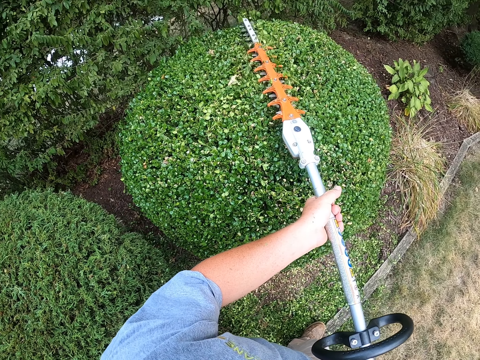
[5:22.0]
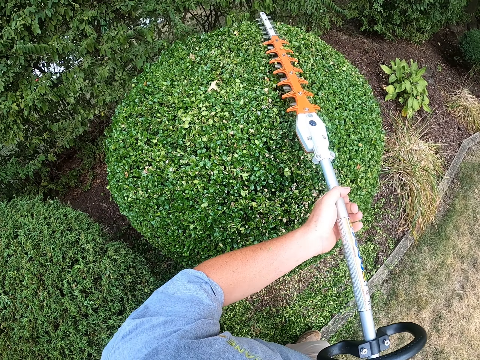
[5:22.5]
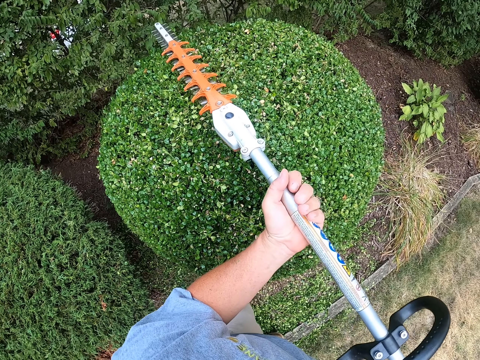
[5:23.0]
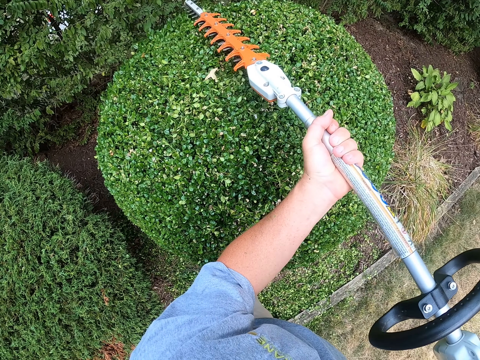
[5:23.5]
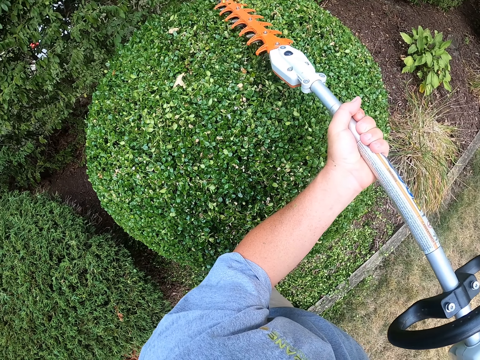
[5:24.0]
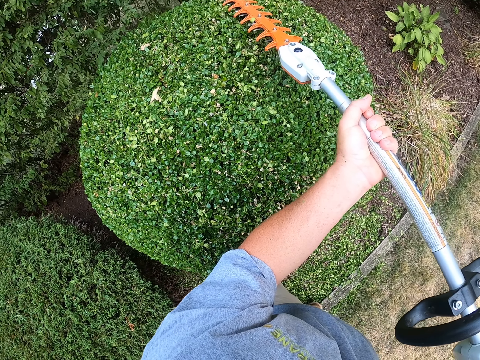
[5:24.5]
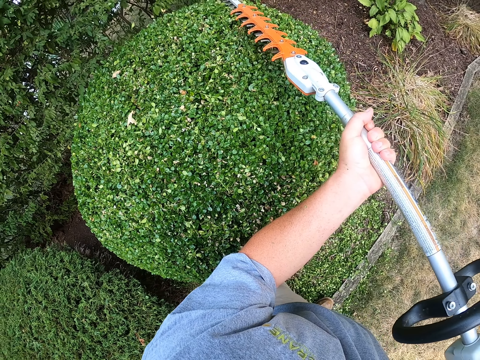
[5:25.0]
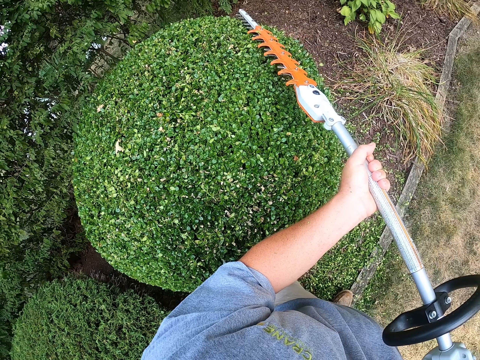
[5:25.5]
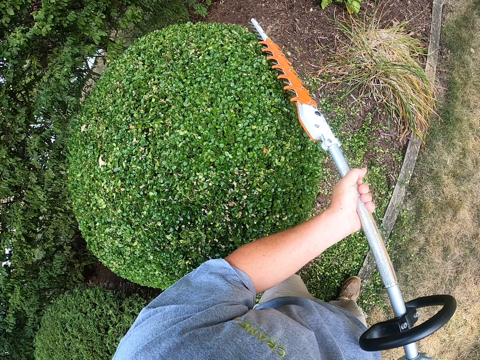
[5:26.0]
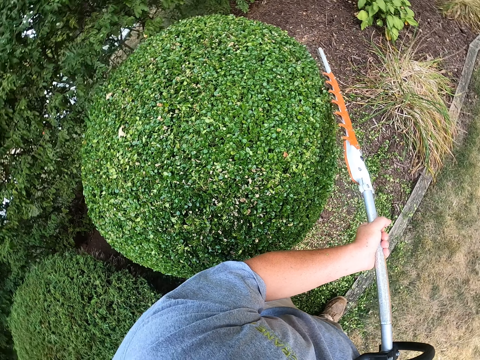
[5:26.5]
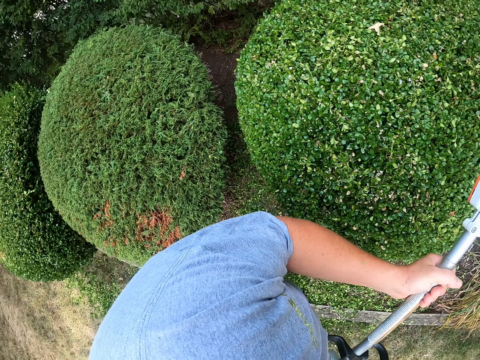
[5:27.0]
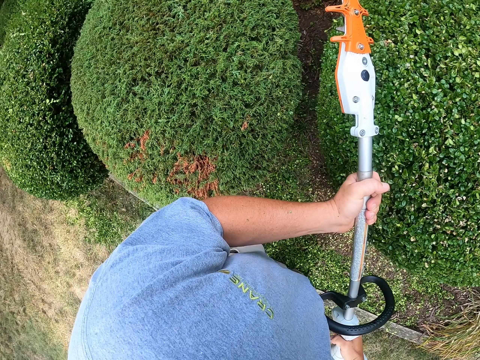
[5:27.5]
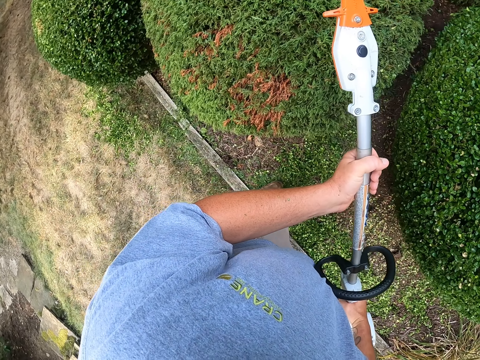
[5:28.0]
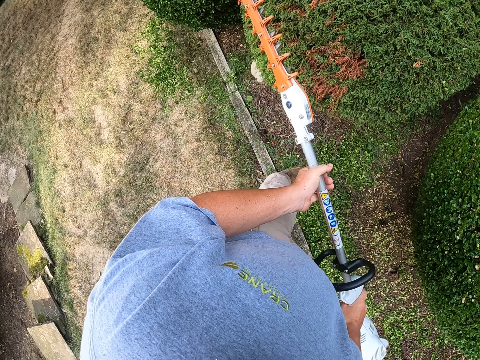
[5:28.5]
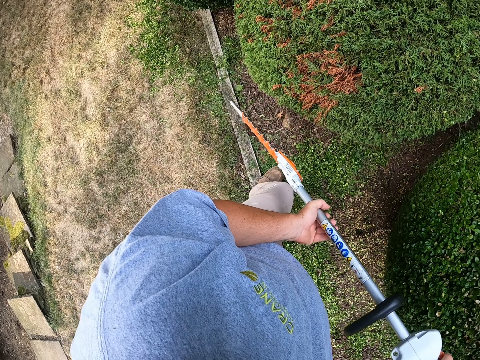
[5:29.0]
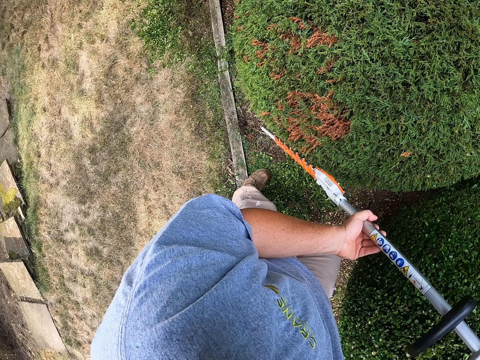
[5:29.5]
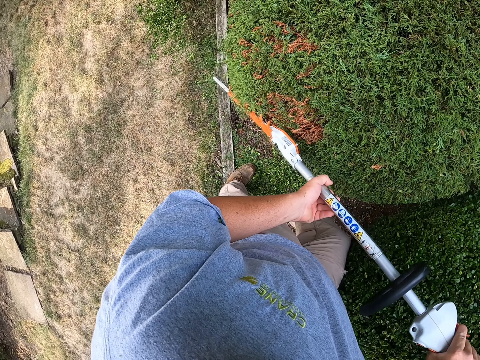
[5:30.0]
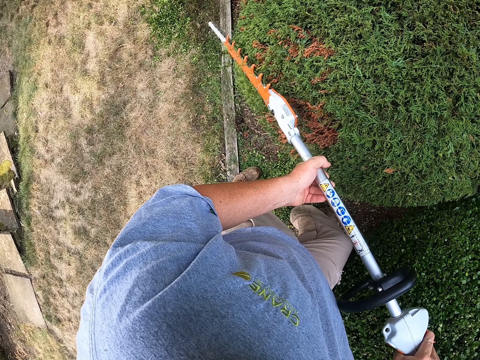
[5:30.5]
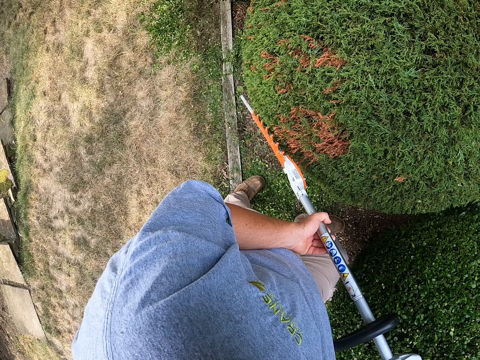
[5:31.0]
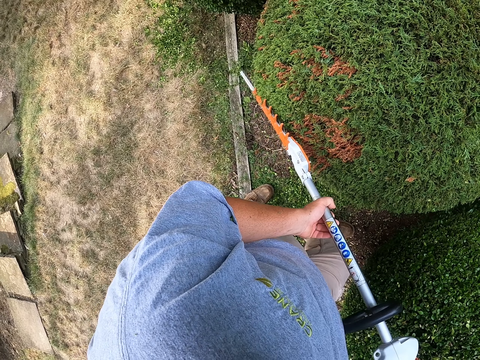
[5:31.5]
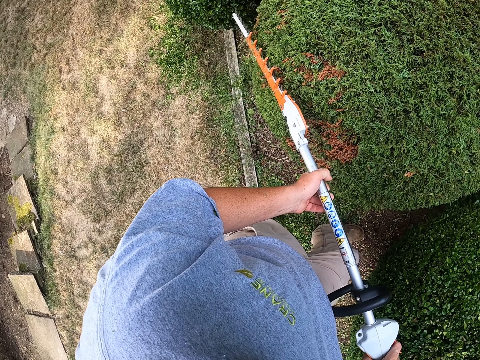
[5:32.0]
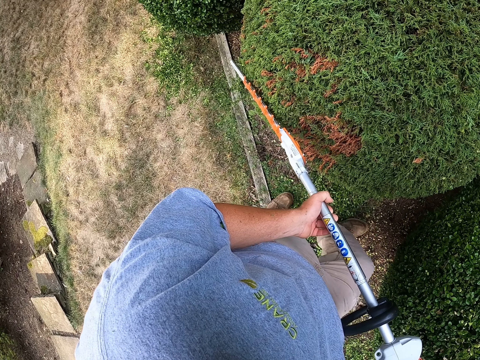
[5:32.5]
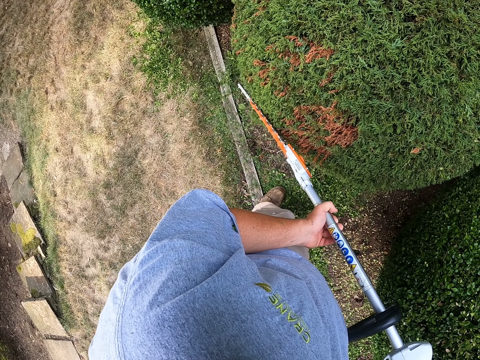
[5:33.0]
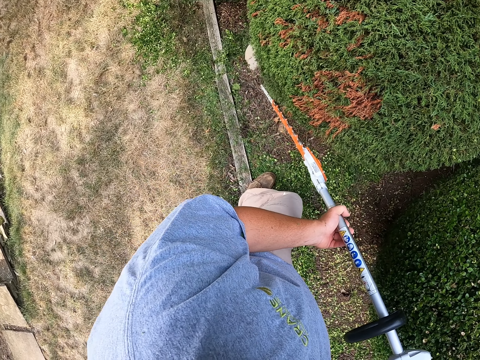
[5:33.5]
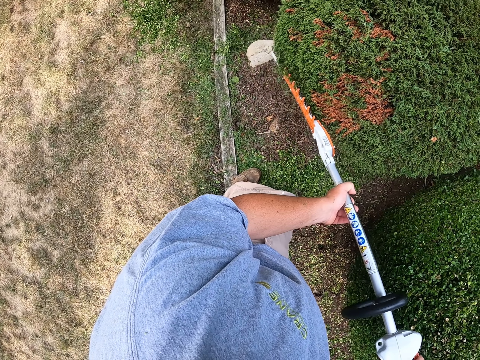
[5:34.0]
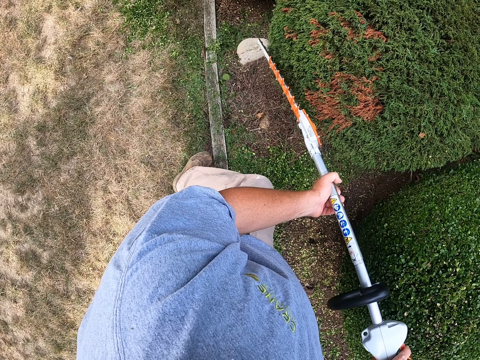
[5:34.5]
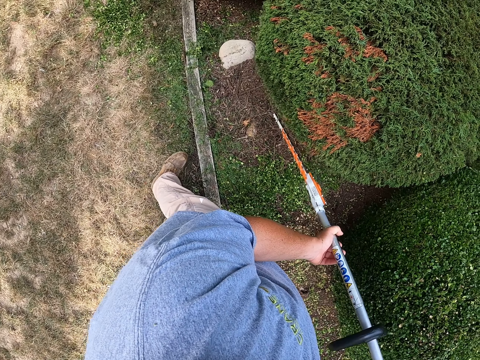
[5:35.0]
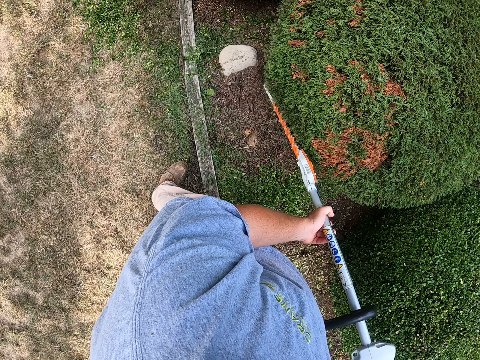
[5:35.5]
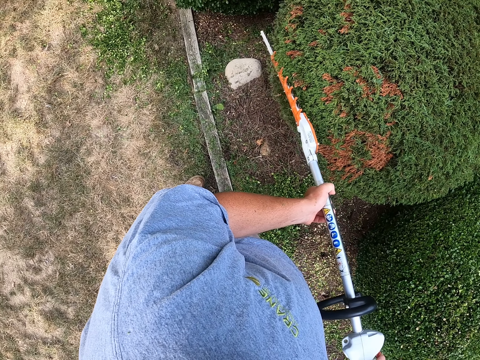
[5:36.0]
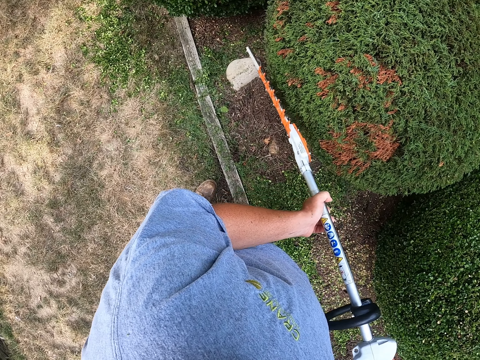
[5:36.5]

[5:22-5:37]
The camera wearer trims a flower tree.

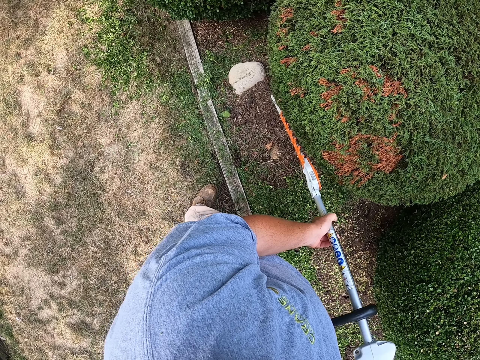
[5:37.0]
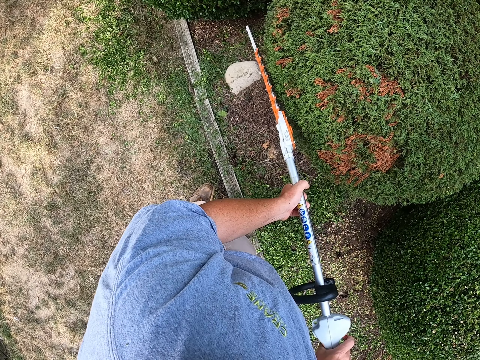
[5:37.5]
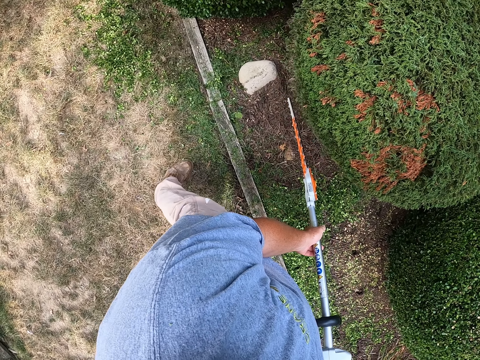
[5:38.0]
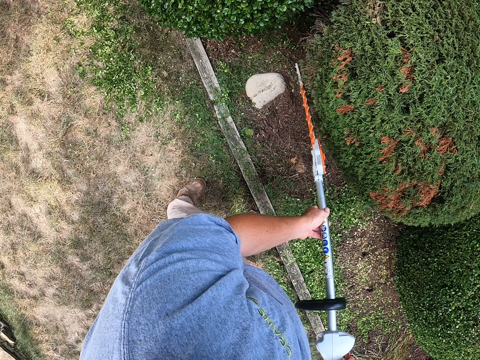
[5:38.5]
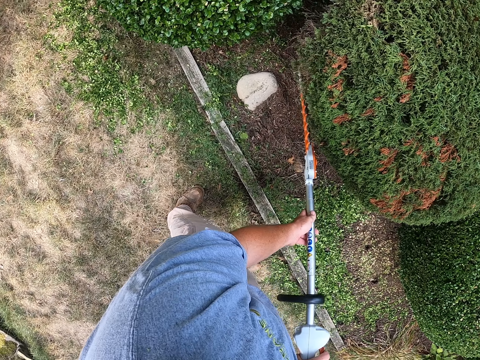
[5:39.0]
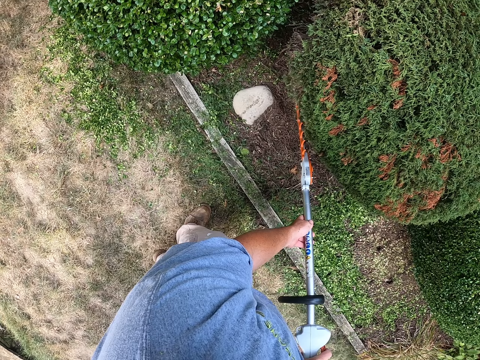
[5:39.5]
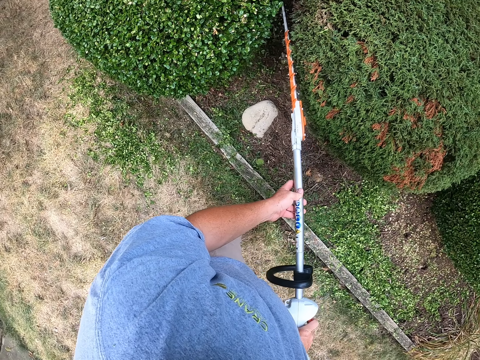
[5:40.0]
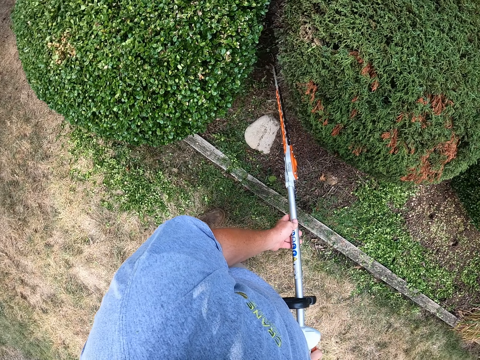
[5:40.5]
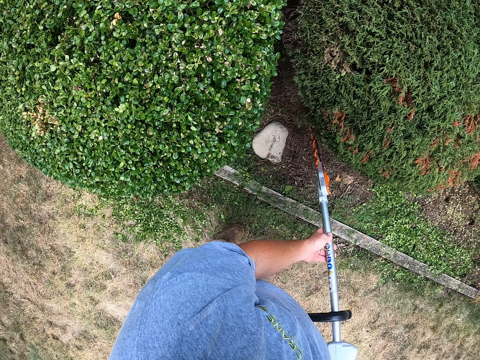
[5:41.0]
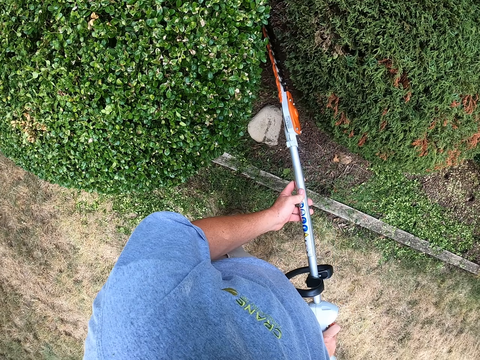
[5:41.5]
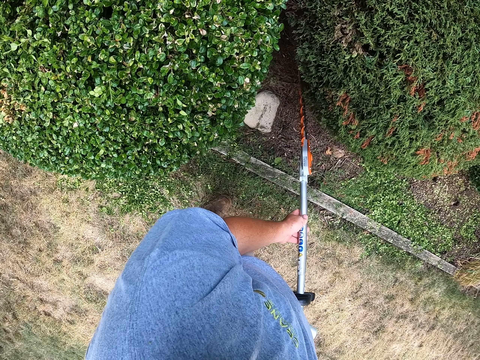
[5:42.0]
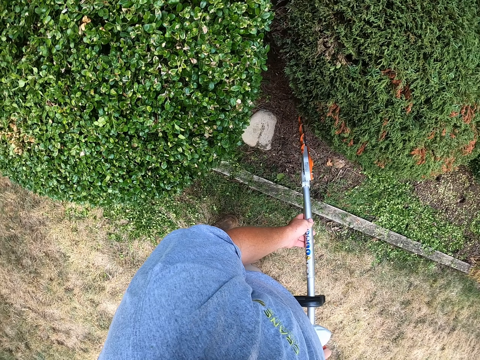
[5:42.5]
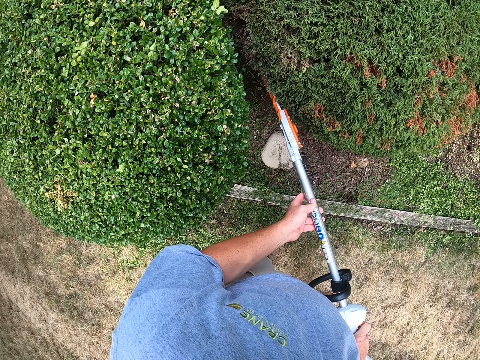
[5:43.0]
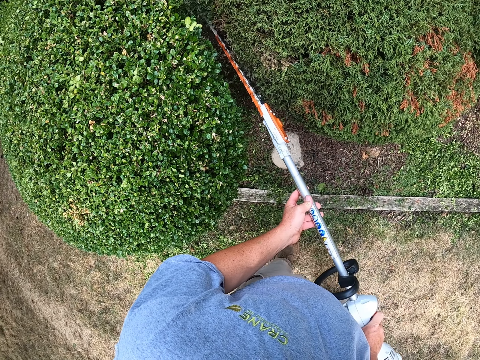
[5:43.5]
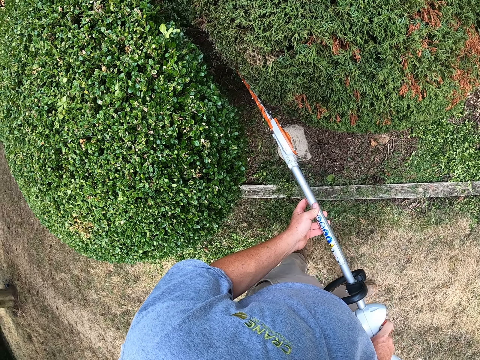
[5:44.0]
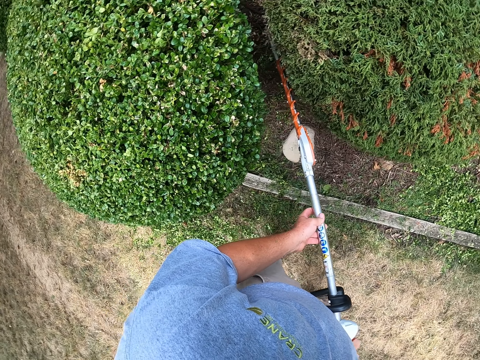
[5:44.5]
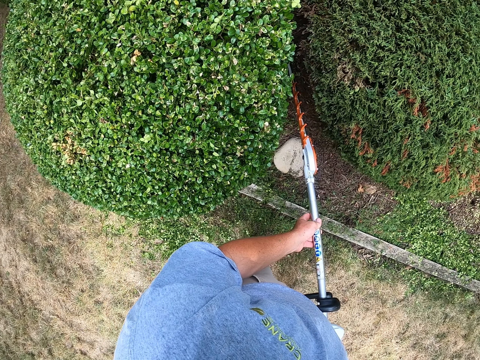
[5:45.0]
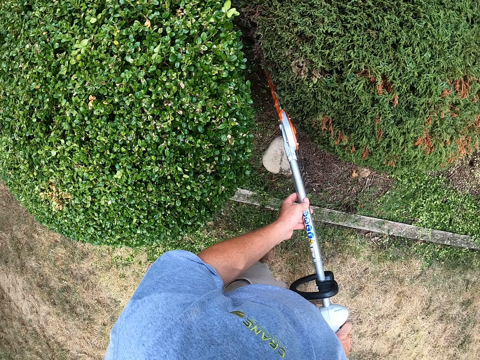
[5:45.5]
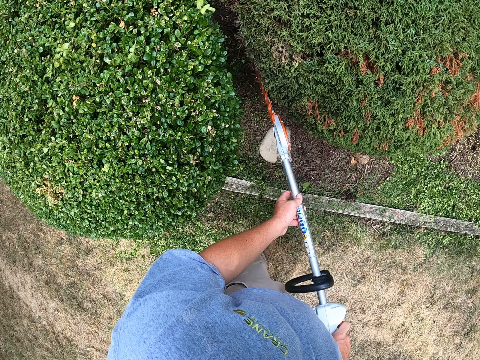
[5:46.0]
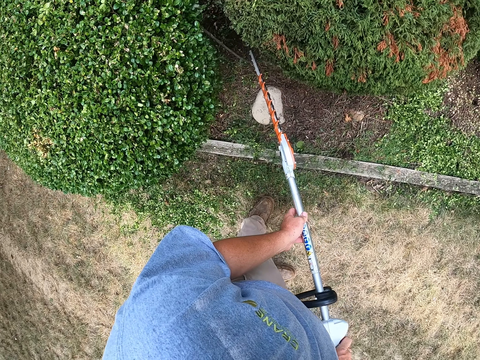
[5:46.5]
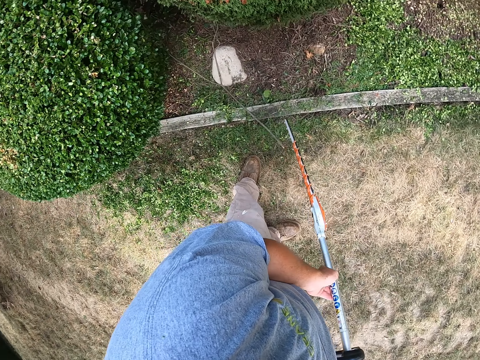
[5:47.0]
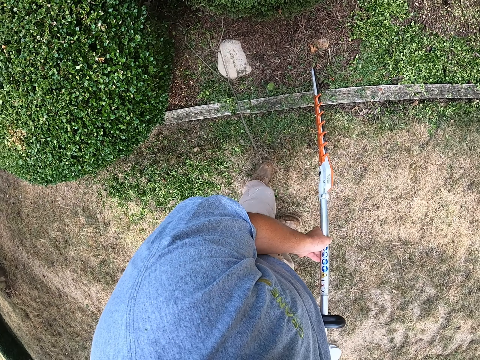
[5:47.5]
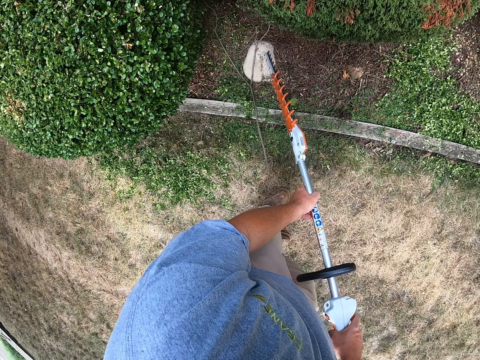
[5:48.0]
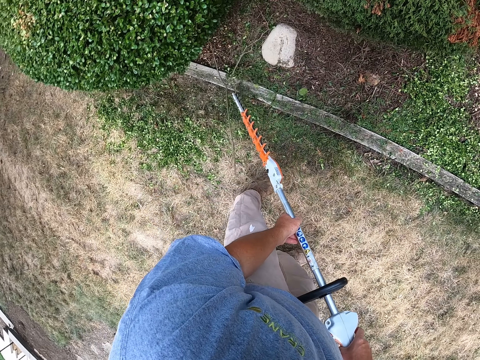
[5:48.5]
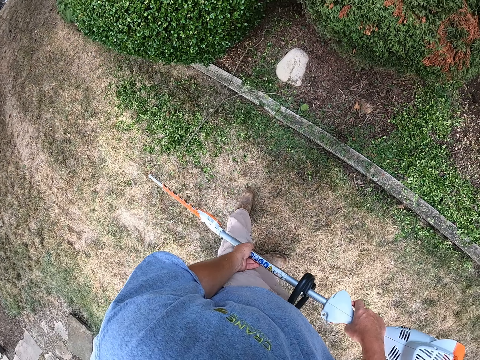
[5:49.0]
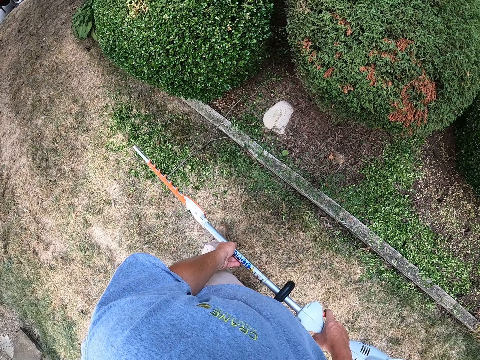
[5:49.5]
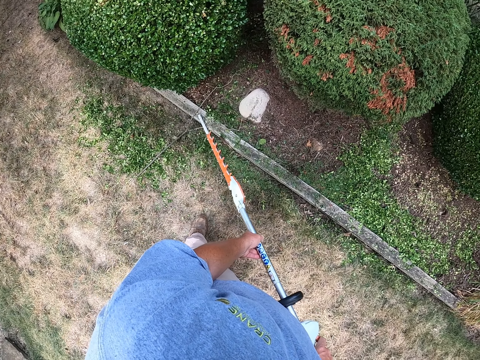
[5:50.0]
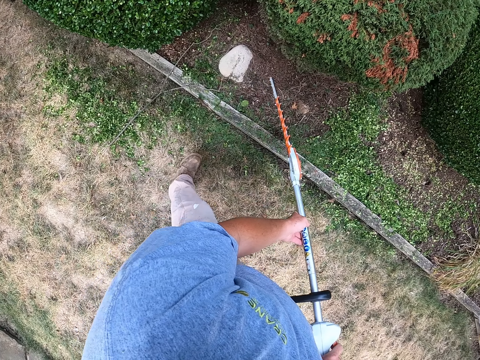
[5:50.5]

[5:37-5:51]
The camera wearer pulls a tree branch with the trimmer. They push a tree branch with the trimmer.
